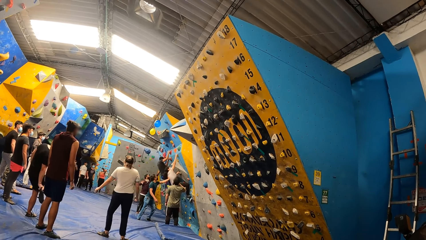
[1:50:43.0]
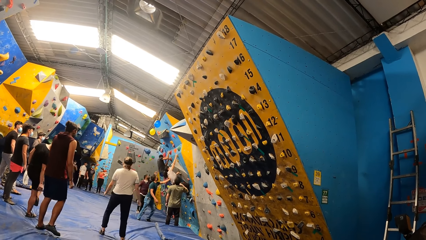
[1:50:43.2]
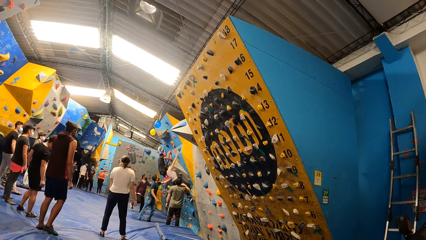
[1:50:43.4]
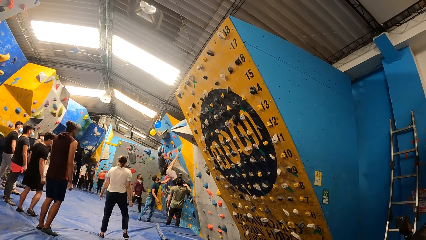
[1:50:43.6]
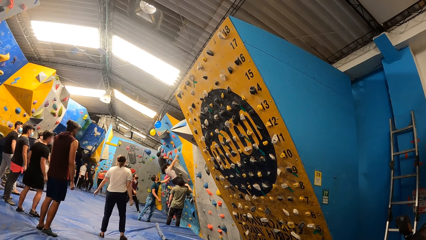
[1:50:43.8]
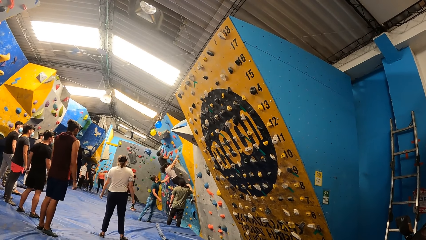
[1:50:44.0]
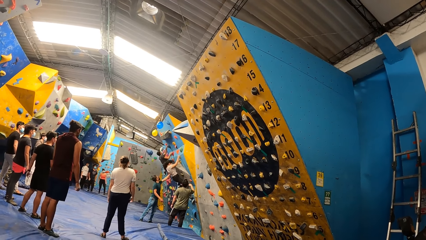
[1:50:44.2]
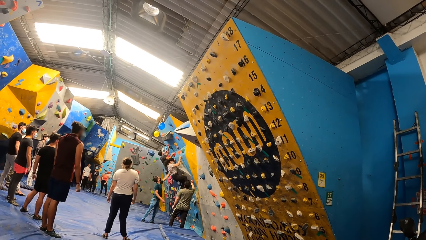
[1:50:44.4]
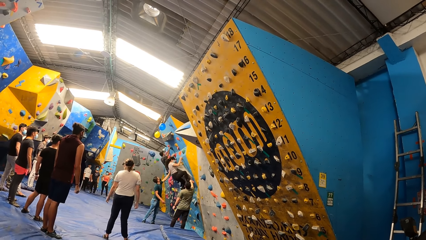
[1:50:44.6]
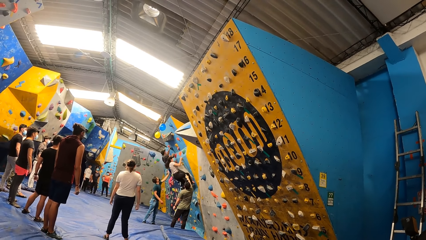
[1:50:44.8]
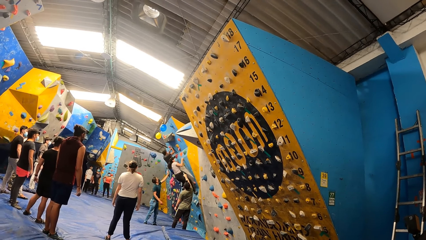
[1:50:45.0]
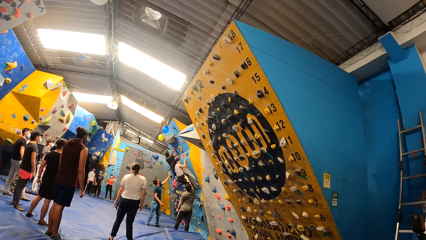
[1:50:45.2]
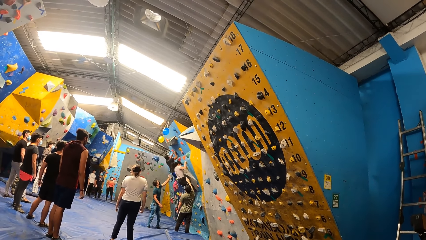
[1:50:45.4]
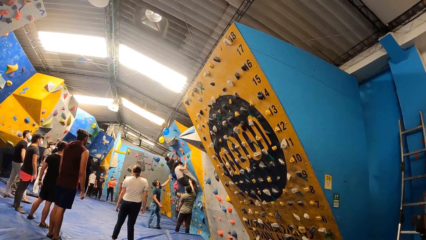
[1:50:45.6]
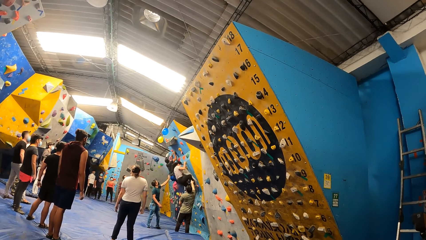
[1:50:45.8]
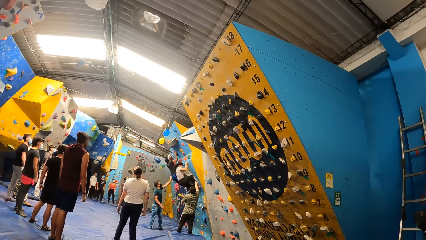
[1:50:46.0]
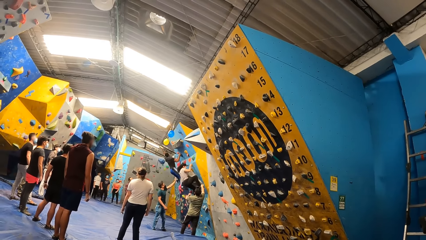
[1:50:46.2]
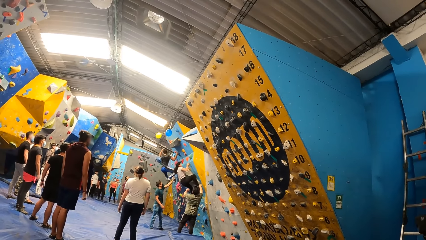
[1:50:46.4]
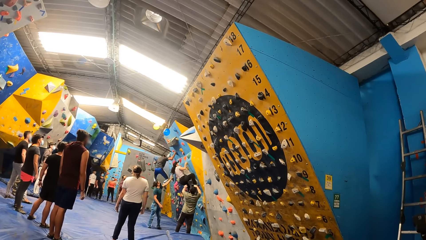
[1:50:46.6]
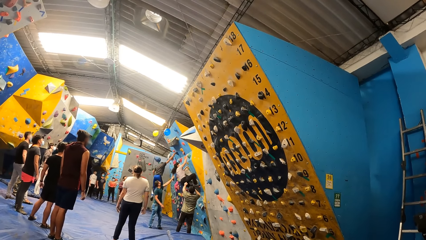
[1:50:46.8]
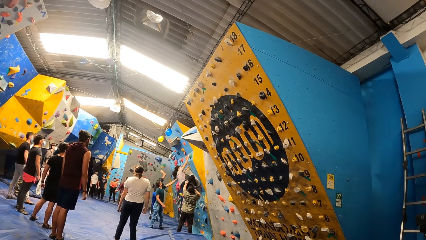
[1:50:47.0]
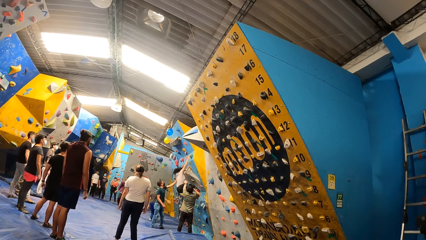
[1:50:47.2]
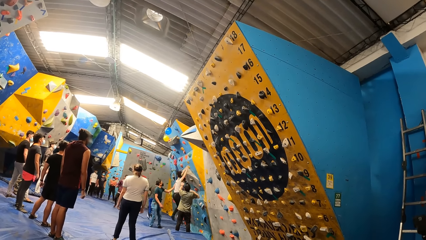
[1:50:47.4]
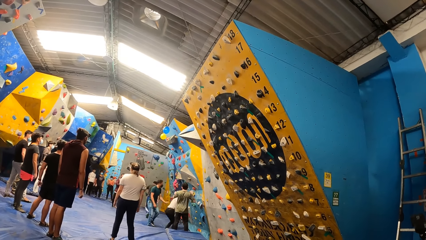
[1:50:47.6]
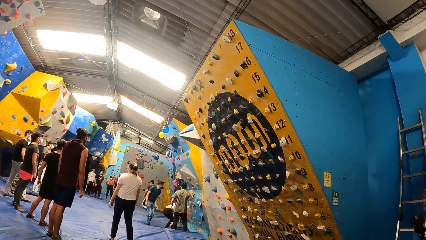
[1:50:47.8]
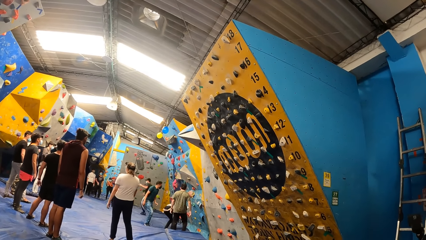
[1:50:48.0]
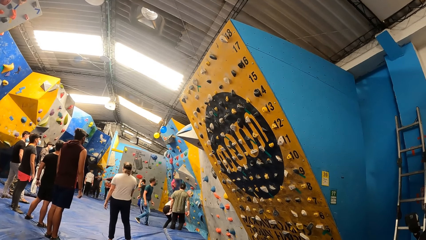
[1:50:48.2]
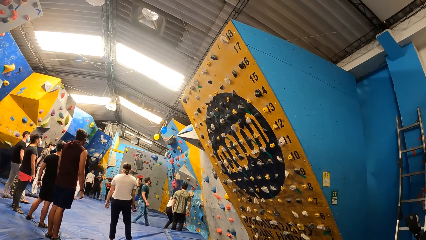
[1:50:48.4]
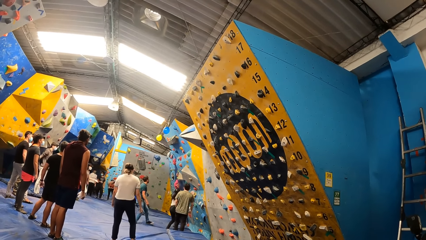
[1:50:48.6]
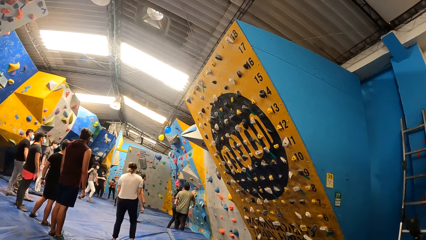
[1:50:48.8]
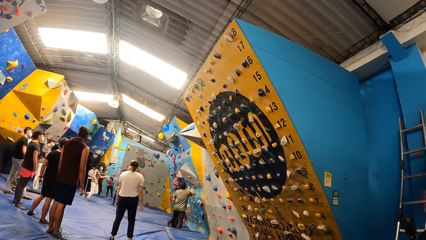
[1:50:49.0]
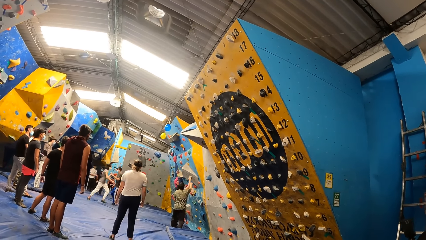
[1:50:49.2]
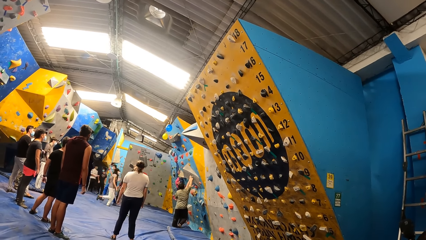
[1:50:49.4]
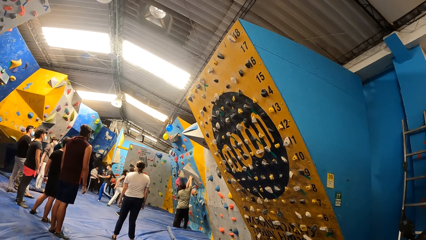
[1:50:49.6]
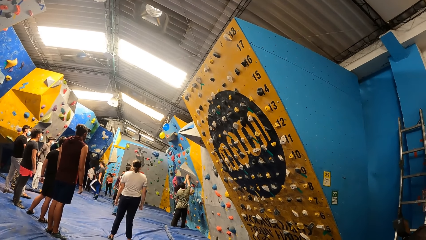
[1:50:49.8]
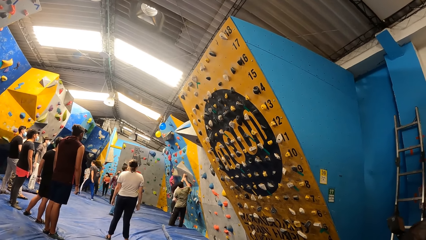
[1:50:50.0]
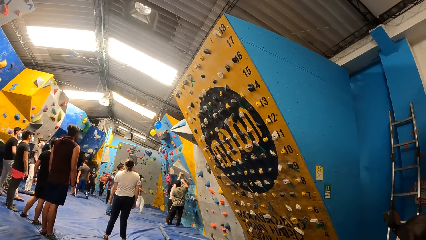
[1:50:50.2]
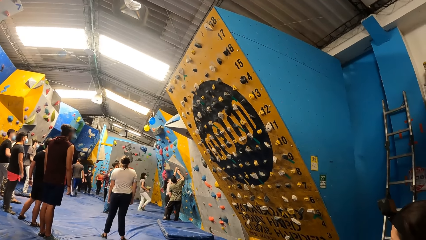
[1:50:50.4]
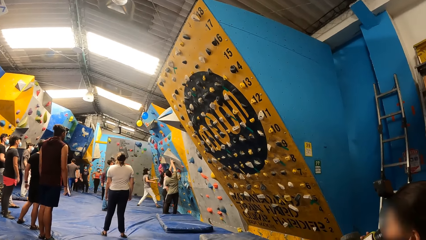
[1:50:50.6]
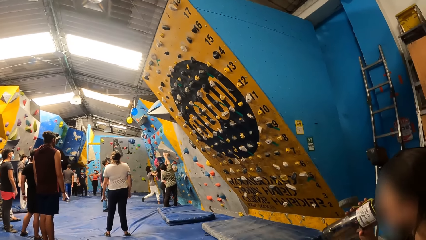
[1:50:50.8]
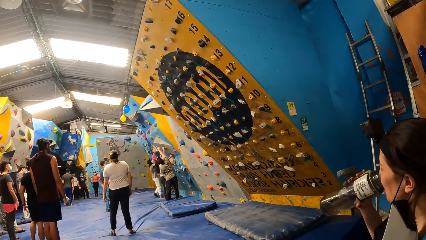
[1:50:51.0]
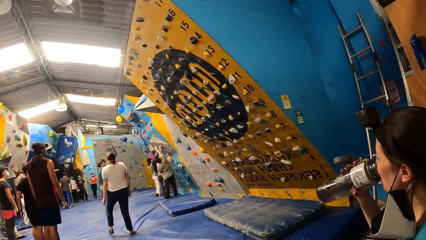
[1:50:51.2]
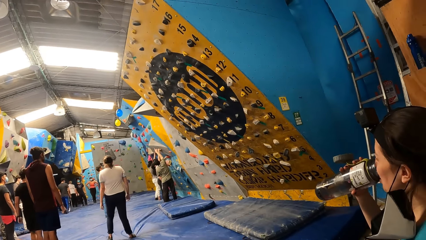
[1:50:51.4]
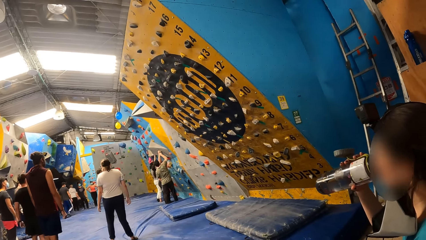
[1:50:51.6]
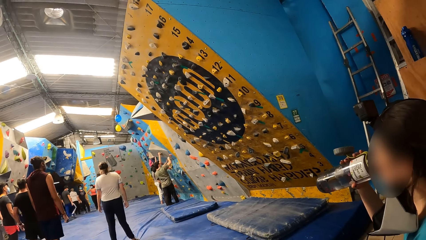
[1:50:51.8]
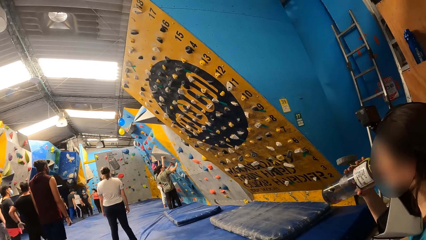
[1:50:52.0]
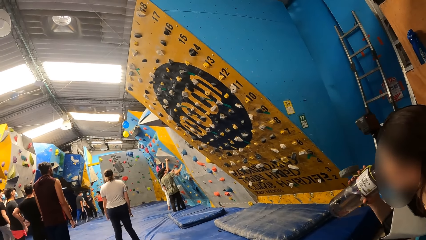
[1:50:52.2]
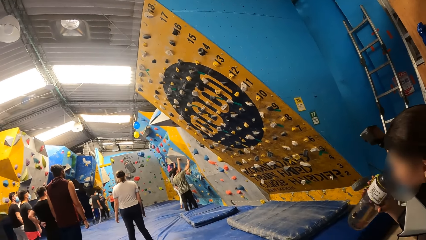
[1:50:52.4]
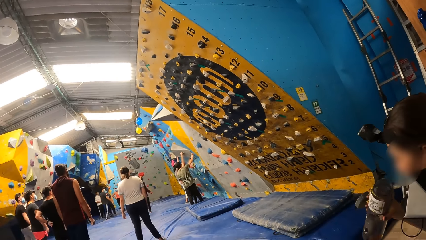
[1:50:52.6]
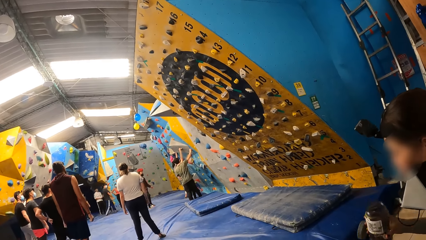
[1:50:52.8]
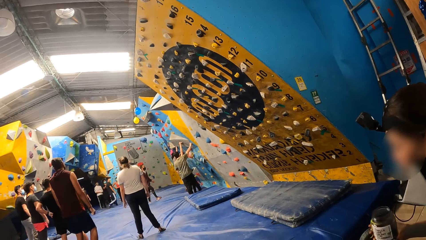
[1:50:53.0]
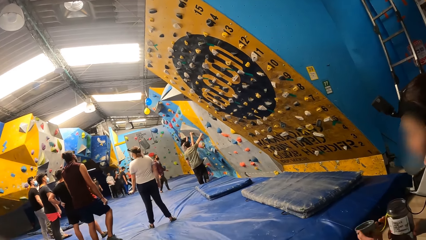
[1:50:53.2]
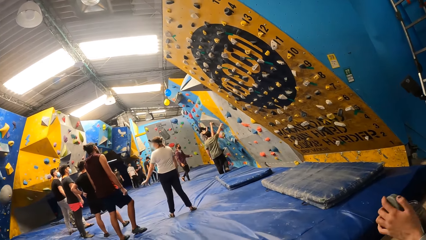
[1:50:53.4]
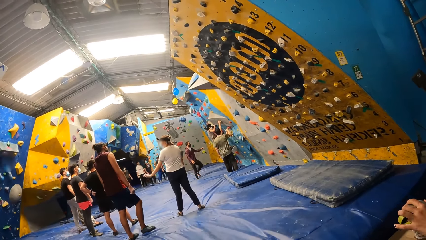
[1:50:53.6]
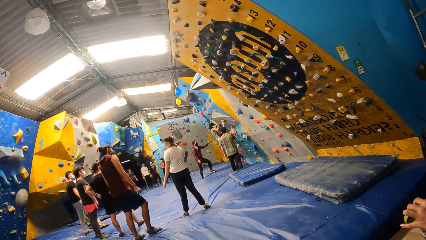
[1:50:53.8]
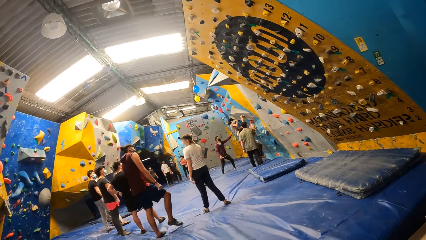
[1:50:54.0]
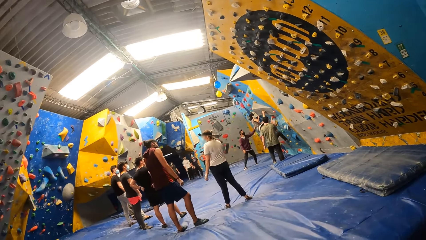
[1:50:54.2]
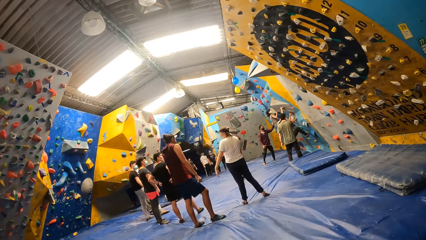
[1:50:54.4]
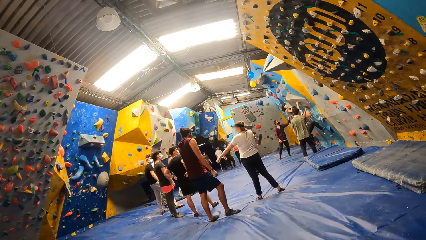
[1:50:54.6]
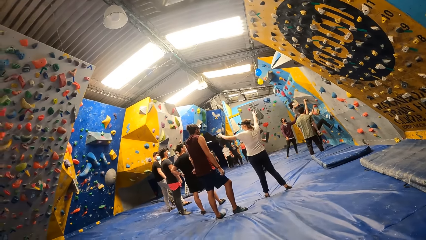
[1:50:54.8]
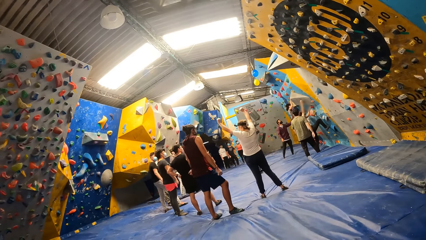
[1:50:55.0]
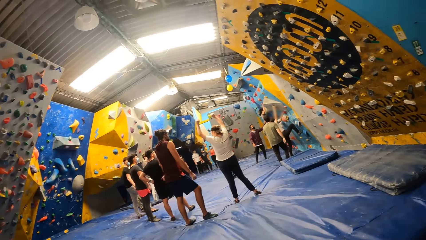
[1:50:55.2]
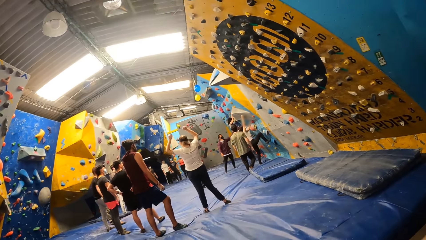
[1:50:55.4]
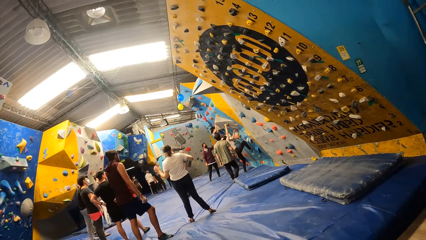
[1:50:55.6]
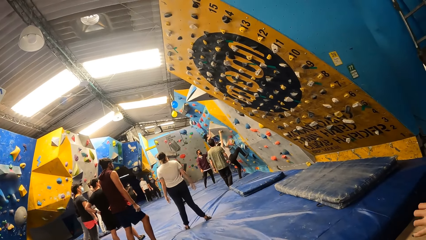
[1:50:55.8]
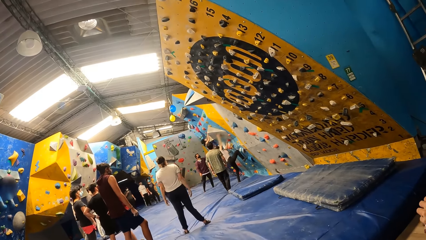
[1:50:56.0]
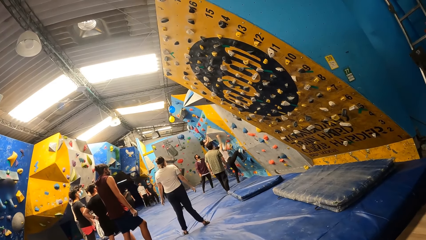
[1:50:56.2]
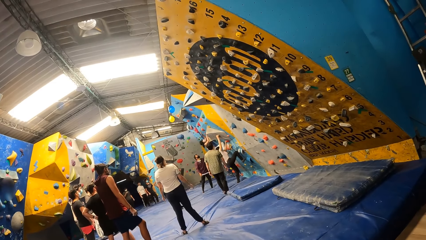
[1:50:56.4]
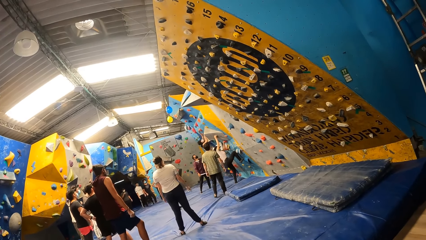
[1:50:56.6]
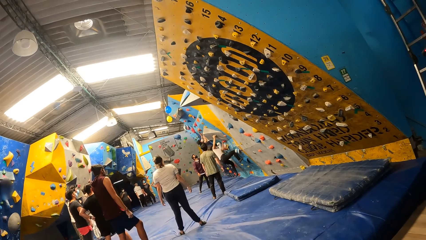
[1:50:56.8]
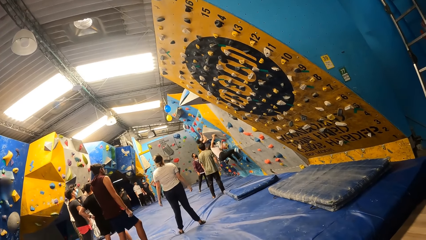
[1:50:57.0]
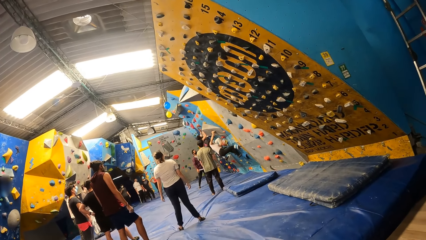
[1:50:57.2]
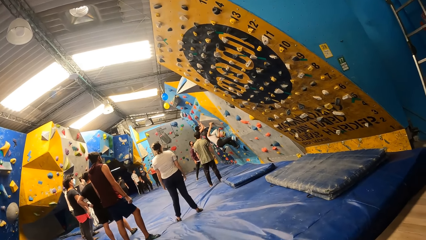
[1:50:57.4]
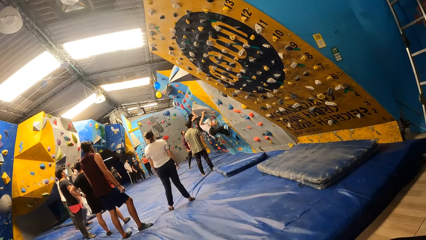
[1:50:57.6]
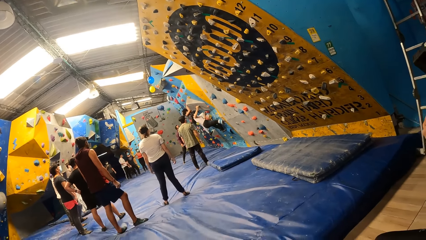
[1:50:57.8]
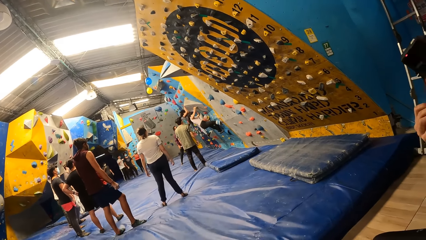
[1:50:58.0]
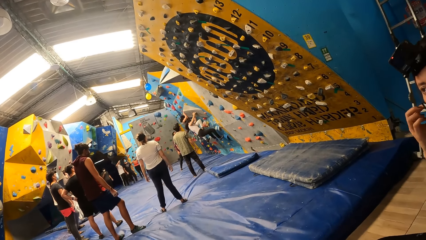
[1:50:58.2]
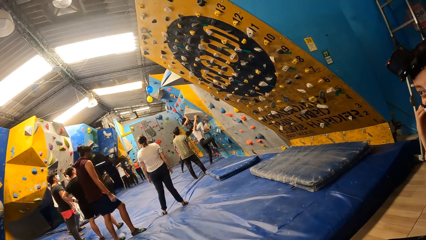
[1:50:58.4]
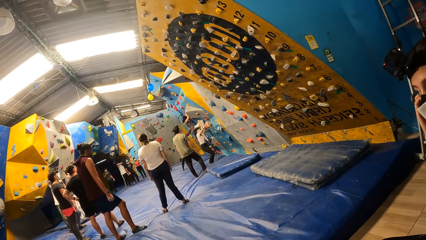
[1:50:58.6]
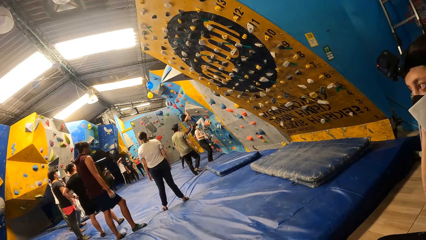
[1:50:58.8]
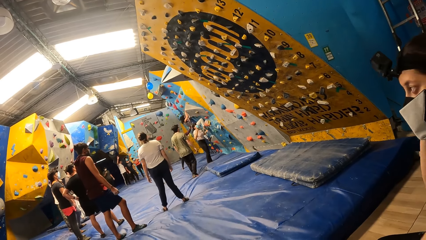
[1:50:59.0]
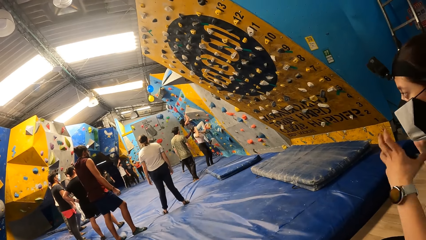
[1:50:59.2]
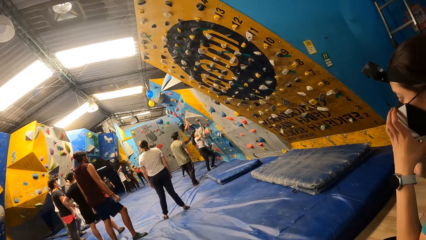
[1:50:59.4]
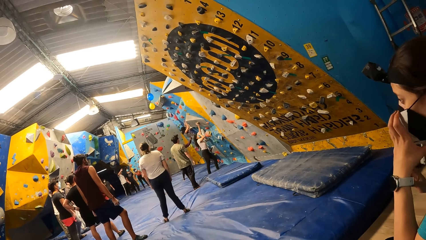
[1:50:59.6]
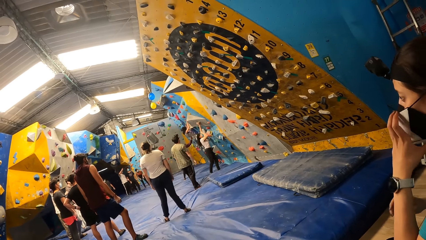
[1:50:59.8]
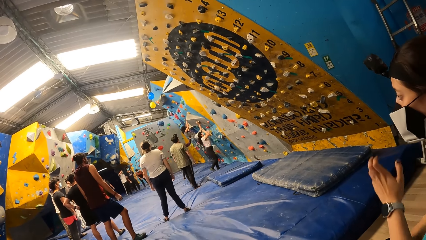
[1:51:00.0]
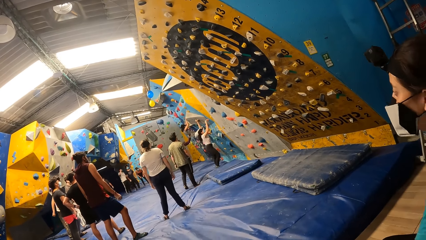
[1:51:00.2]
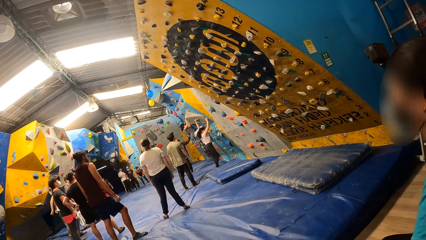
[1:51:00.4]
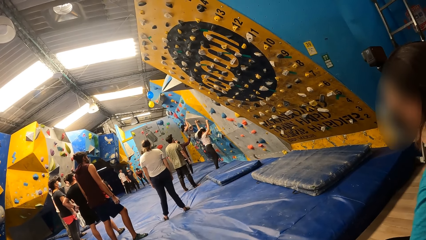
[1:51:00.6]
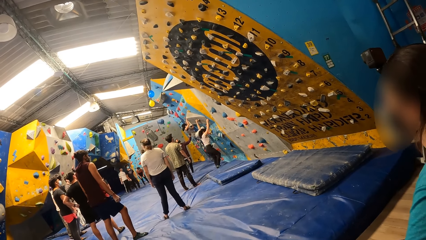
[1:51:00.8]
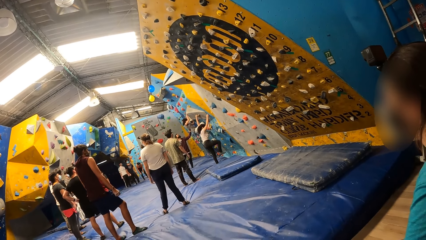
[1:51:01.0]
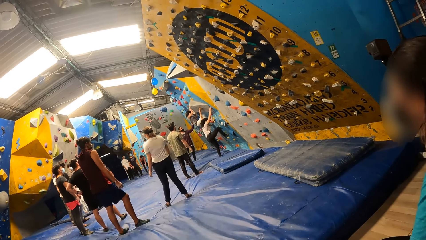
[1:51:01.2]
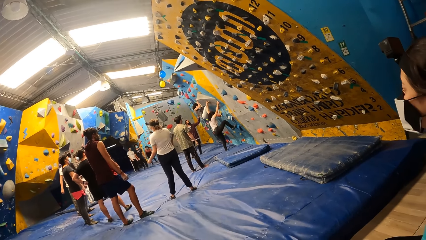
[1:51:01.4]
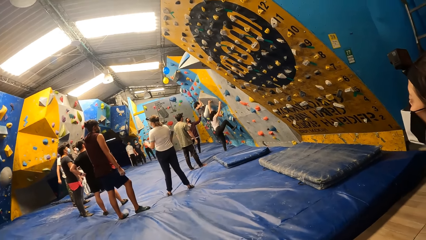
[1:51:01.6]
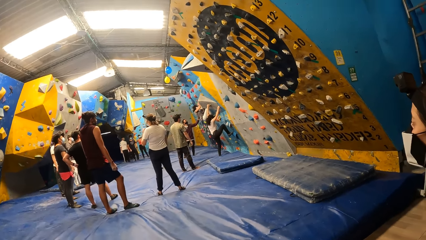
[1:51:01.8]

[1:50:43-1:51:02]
The man touches a balloon with his left hand. A woman boulders the wall. Another man interacts with the woman.
